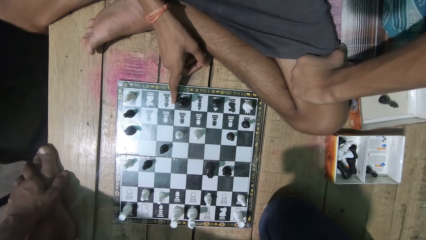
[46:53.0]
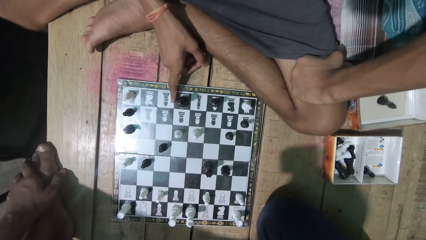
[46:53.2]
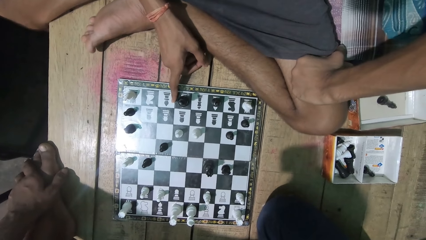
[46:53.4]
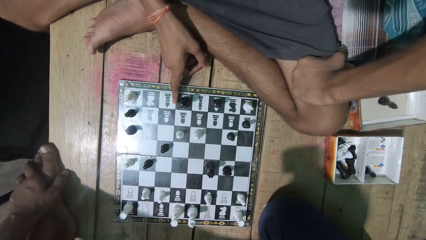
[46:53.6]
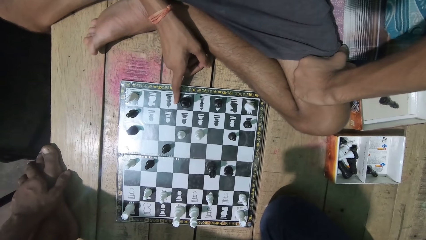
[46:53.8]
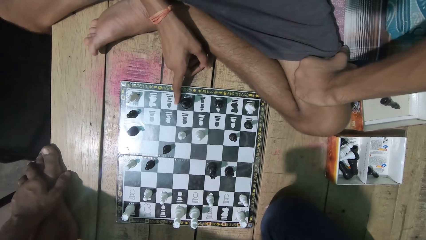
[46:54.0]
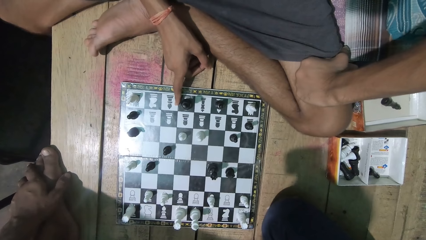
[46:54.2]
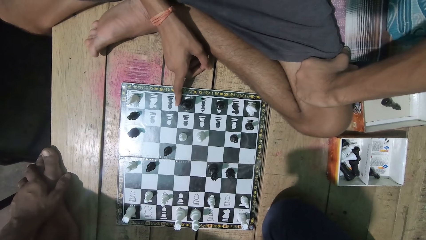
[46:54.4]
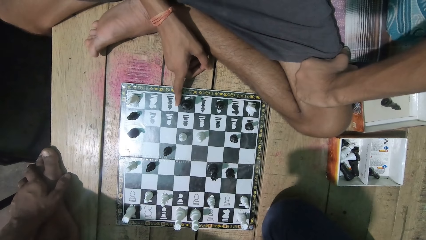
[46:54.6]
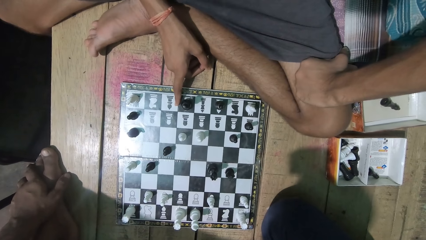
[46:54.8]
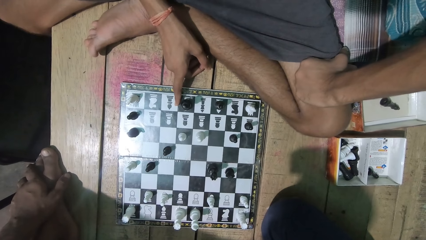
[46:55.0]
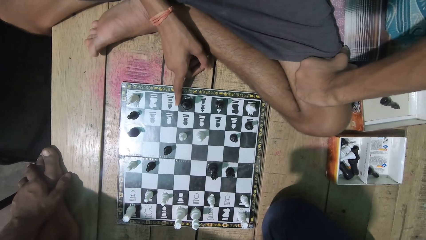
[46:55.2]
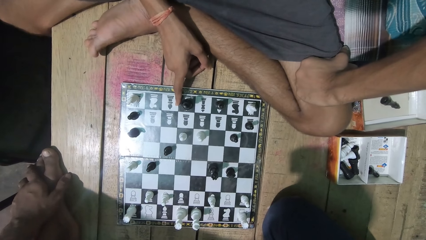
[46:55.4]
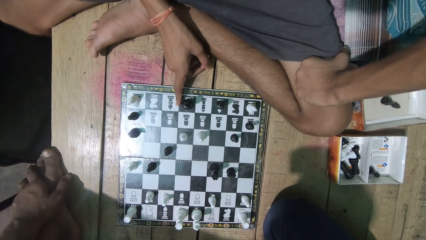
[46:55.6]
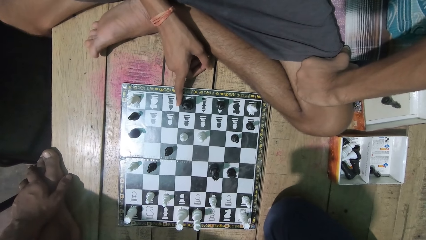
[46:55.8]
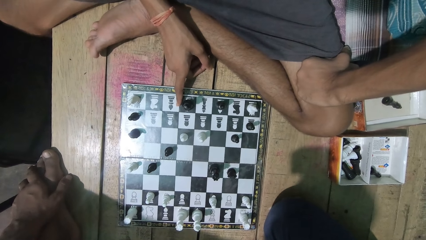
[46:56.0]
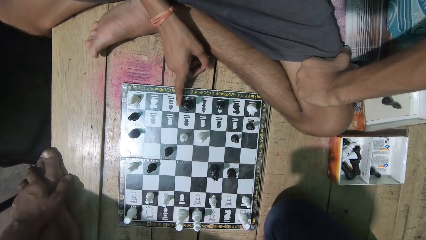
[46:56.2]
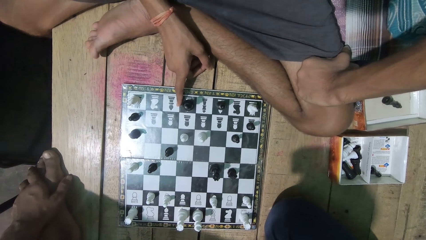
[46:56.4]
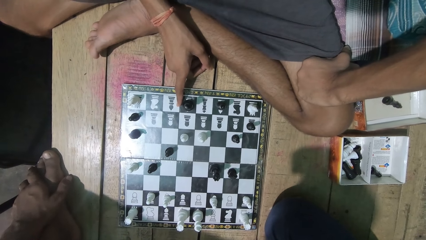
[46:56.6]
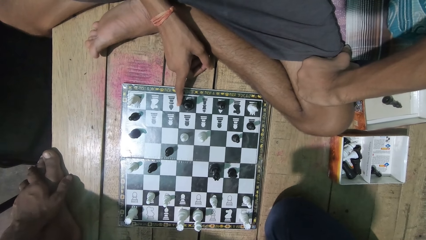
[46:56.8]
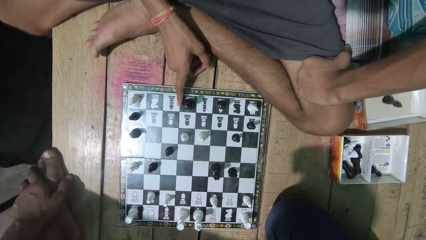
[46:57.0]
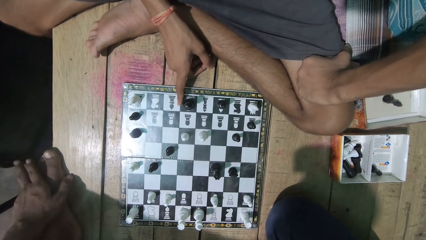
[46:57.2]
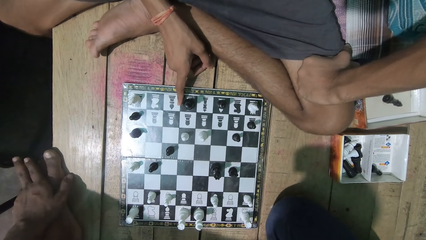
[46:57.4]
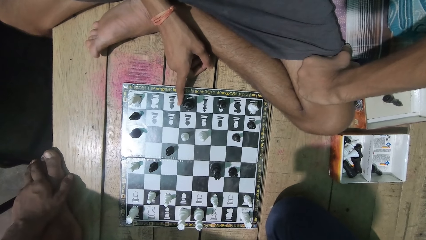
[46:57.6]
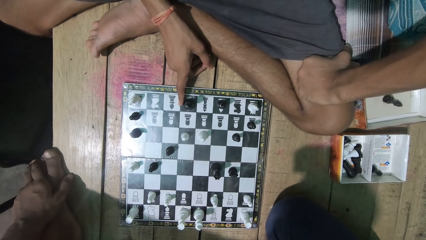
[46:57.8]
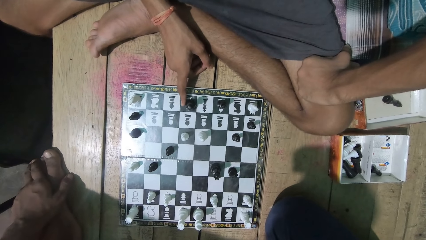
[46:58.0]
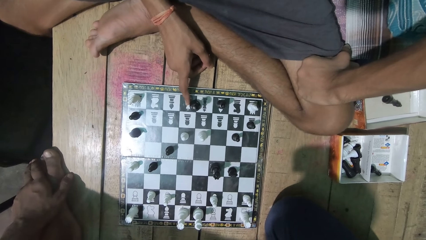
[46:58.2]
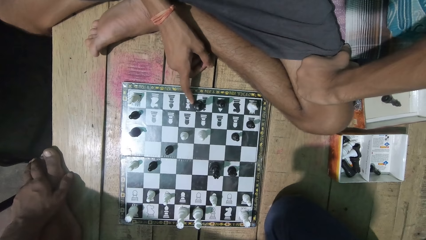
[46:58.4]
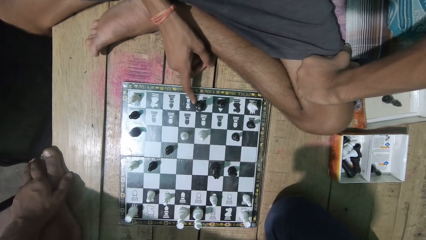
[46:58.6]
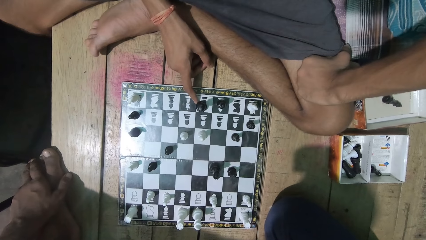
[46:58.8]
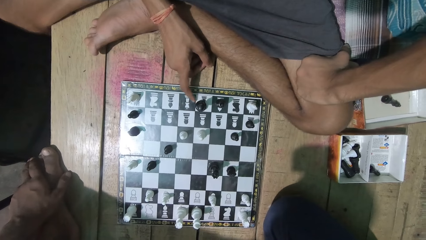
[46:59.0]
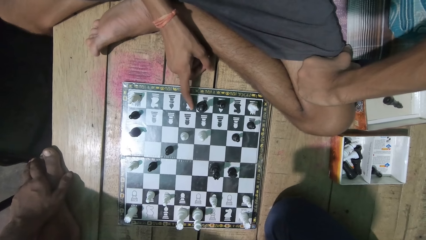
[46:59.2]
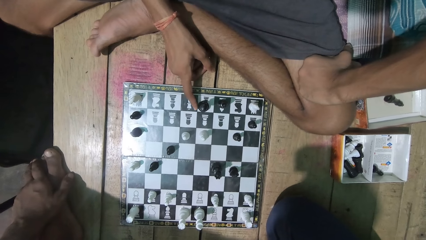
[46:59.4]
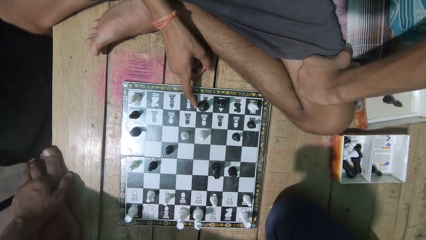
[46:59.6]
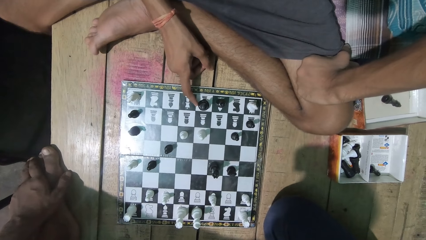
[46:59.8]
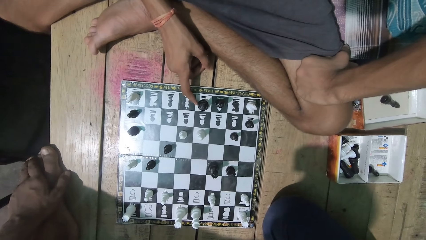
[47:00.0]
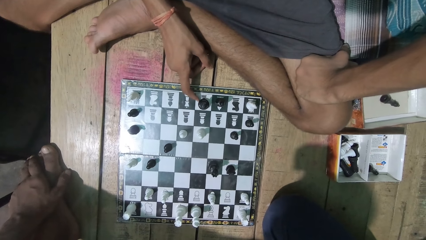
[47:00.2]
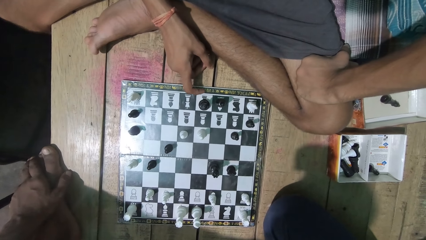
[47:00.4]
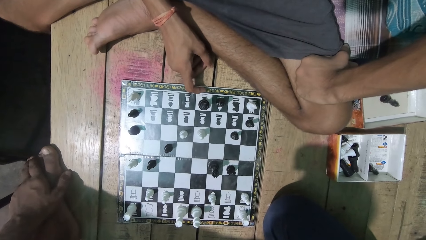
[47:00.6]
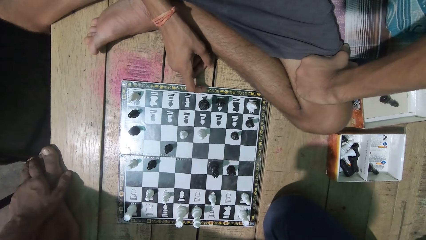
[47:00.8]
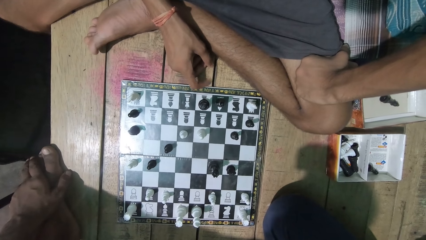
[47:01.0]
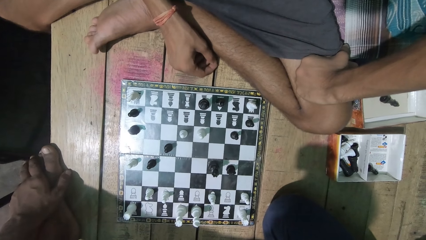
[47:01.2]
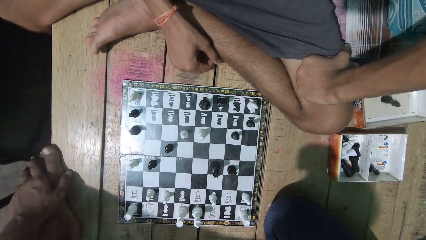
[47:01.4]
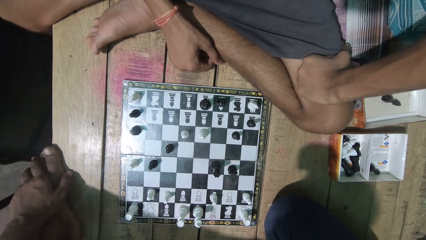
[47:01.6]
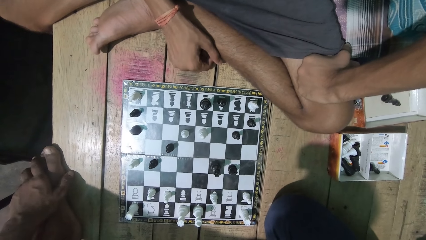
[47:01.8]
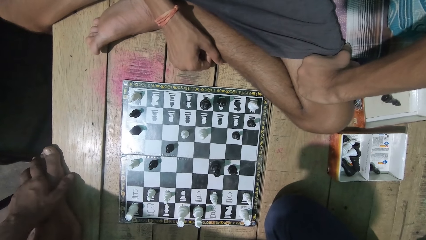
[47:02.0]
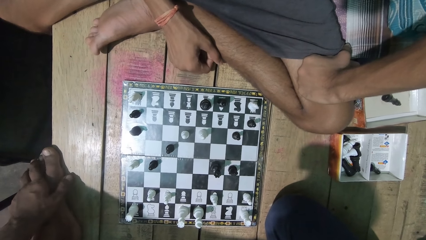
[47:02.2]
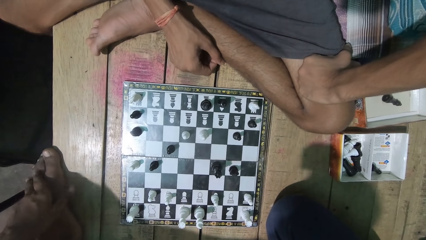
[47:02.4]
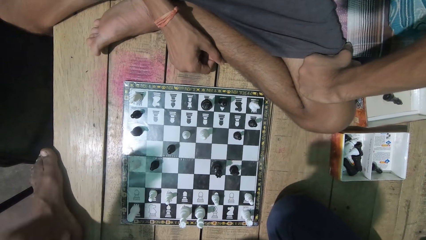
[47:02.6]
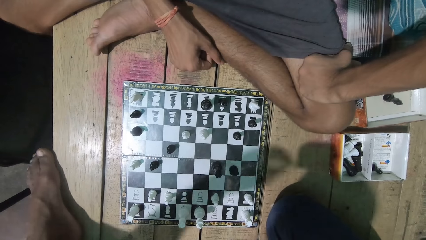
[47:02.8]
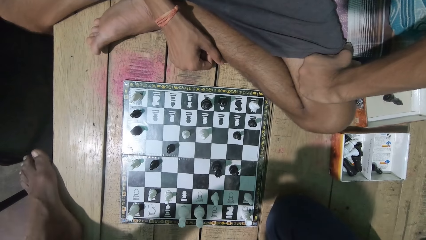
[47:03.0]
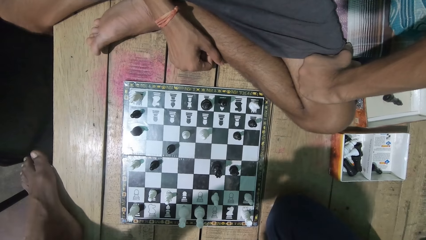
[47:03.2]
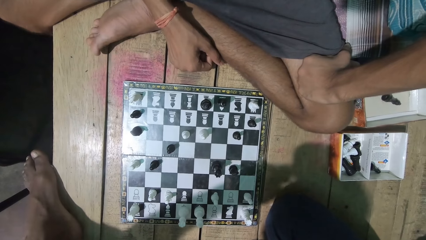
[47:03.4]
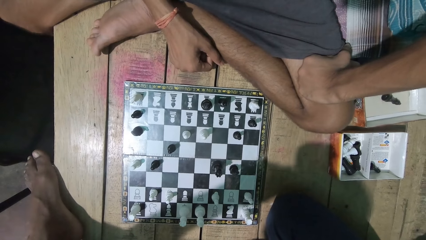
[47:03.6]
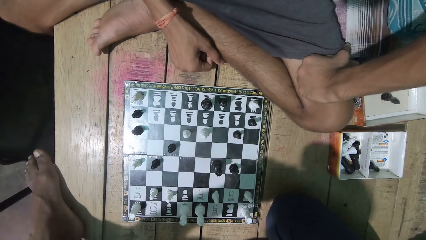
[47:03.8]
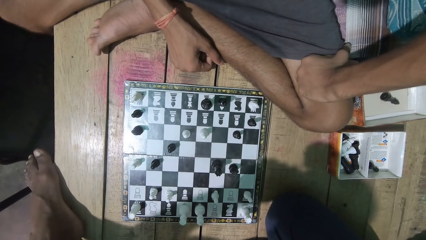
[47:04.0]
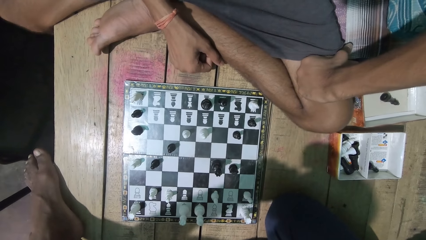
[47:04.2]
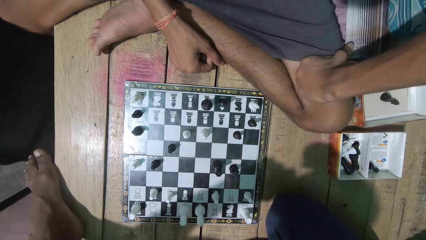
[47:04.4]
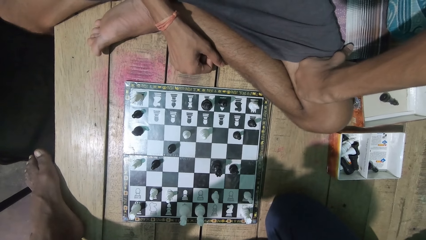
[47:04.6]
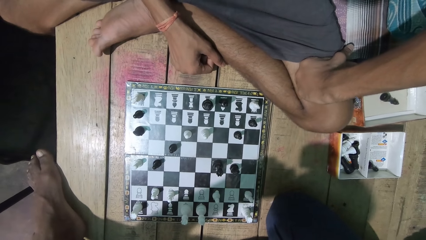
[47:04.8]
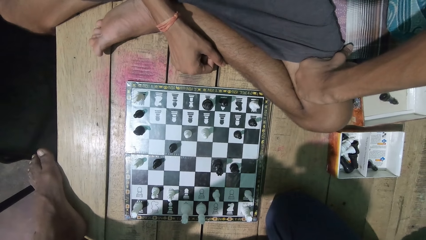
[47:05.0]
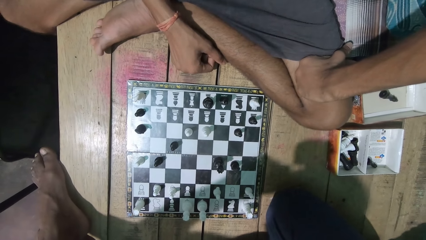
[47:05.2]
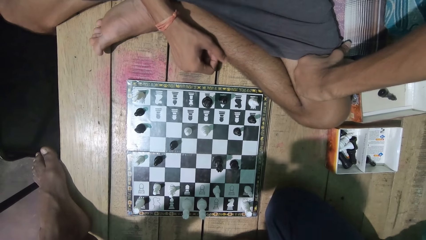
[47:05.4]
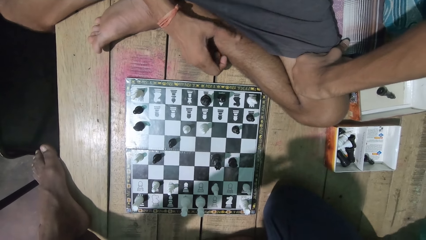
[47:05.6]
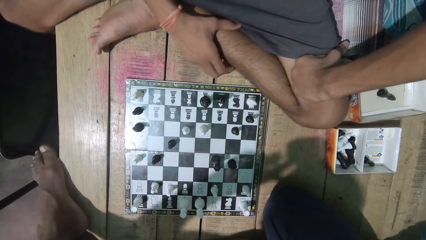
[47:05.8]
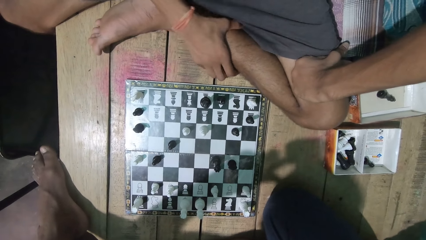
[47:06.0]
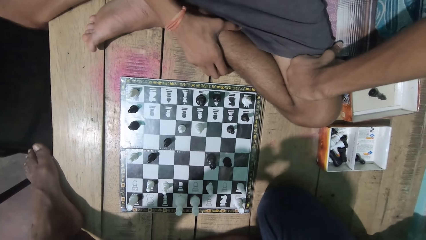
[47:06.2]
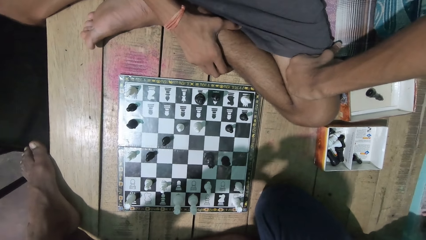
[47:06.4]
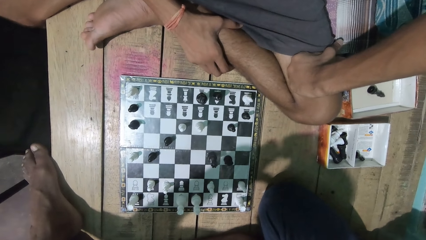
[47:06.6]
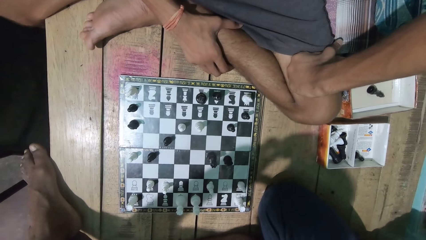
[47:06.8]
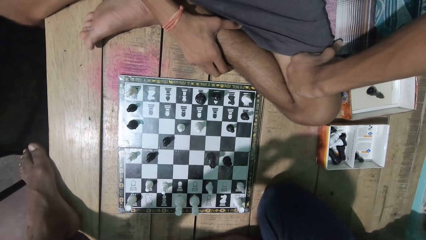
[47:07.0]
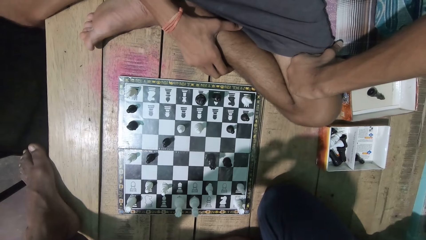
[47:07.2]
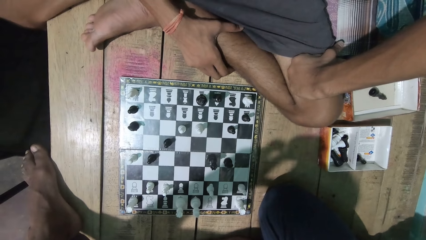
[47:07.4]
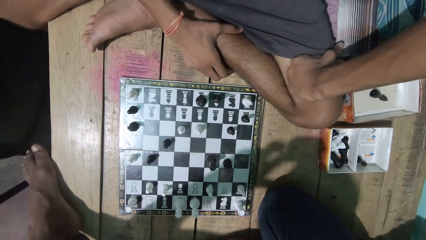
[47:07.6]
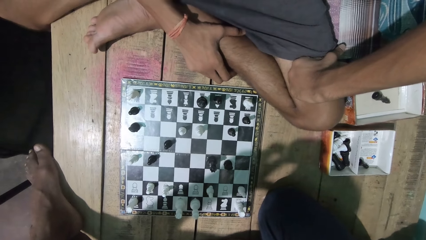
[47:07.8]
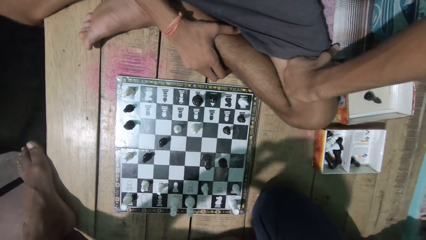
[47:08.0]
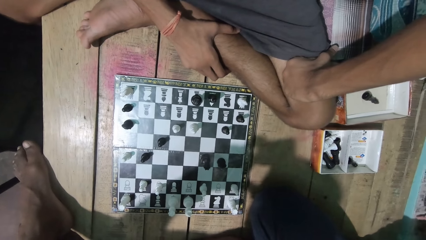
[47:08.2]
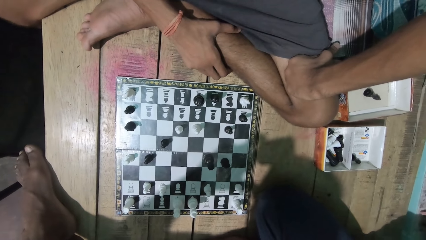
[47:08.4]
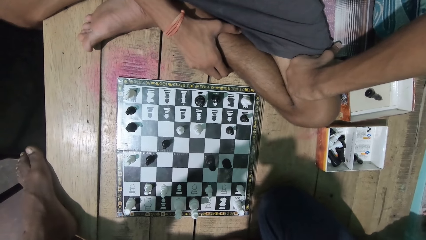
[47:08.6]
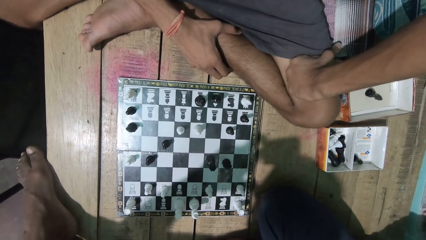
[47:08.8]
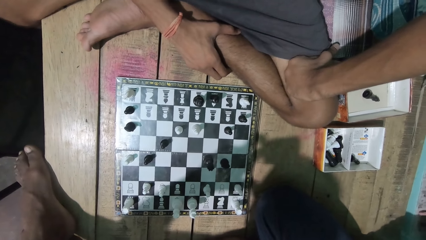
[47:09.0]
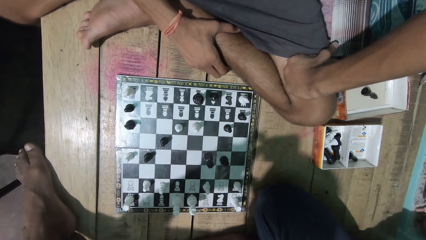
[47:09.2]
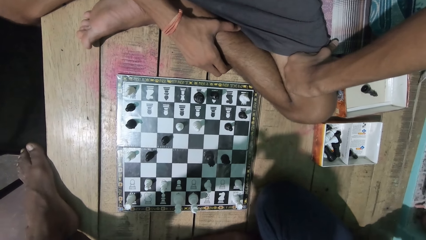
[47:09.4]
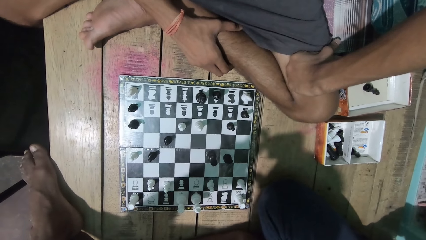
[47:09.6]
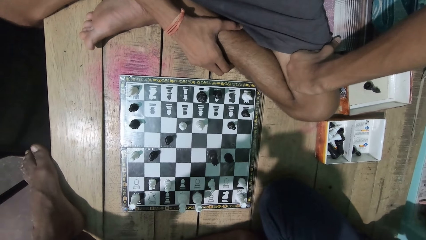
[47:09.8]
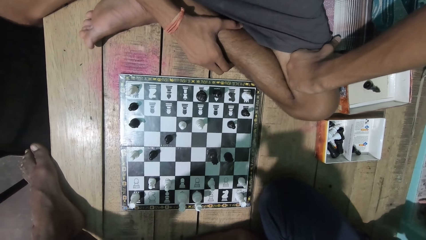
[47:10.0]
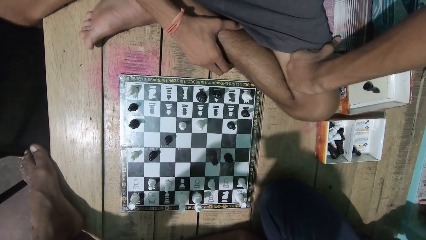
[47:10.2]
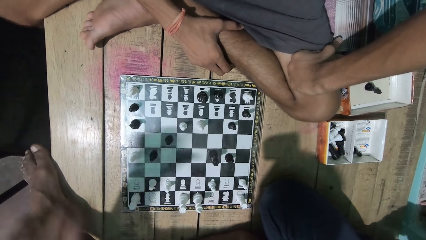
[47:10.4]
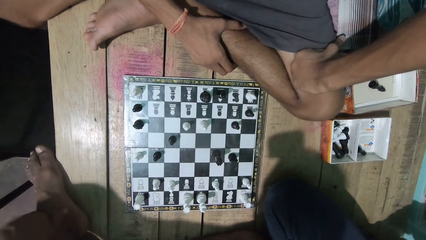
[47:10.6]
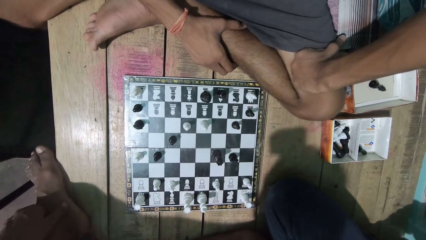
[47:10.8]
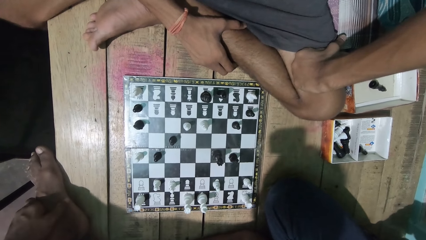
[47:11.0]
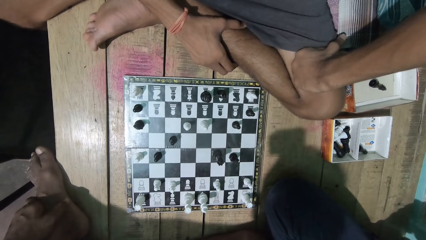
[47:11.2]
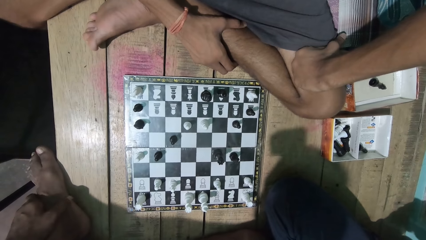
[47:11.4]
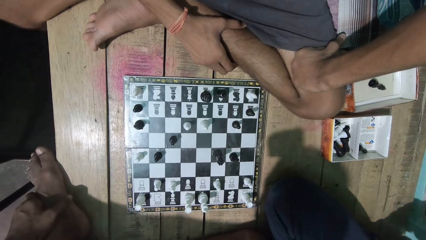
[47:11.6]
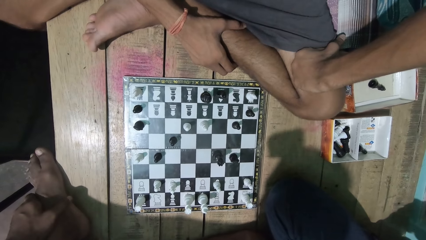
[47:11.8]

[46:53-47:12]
The camera wearer looks at the chess game. A man plays. The camera wearer moves the chess piece with his hands. He looks at the chess game. The man touches his face. The camera wearer looks at the chess game.
